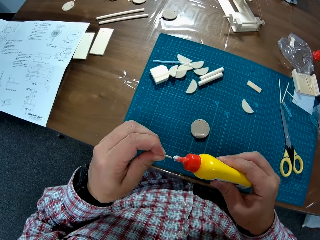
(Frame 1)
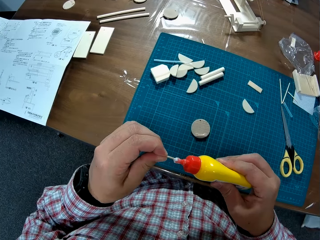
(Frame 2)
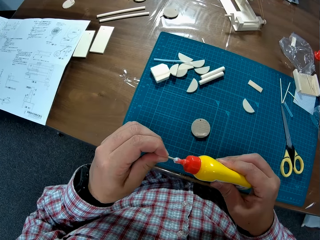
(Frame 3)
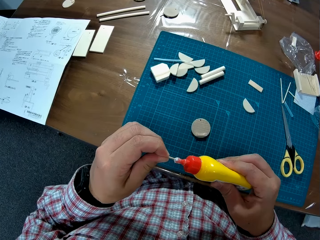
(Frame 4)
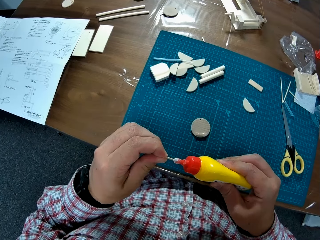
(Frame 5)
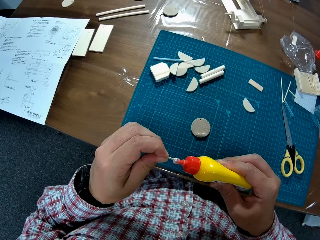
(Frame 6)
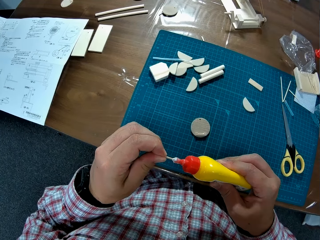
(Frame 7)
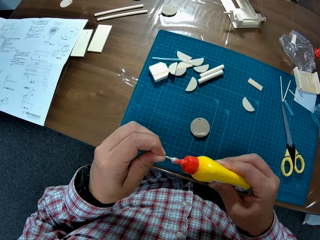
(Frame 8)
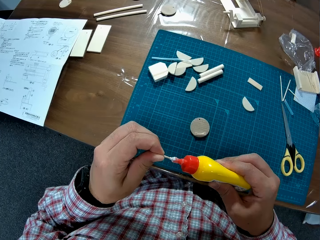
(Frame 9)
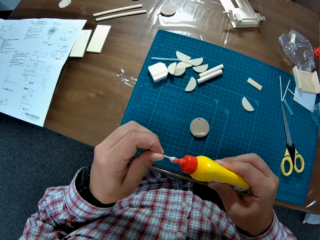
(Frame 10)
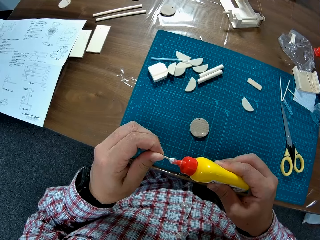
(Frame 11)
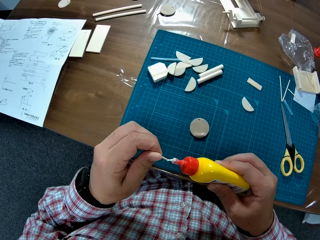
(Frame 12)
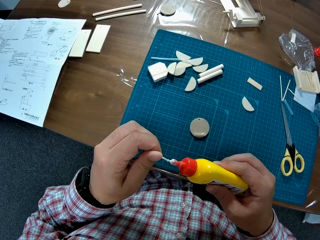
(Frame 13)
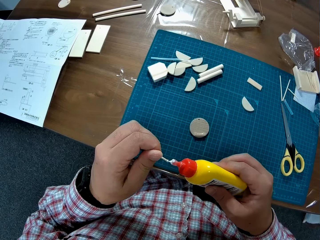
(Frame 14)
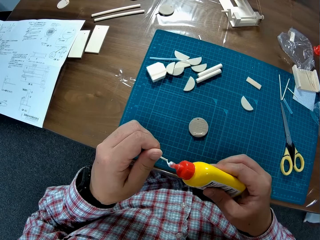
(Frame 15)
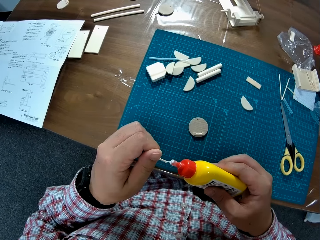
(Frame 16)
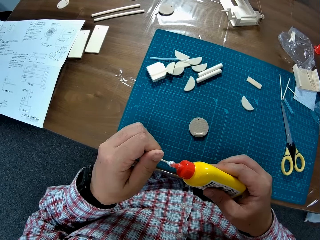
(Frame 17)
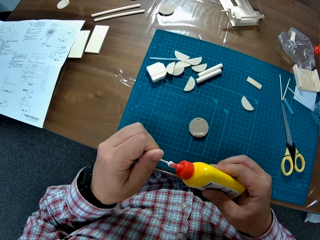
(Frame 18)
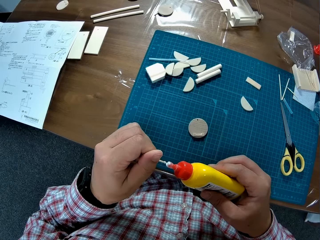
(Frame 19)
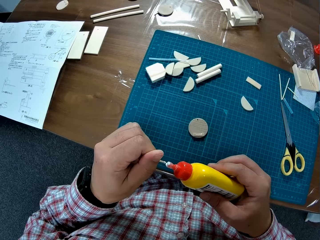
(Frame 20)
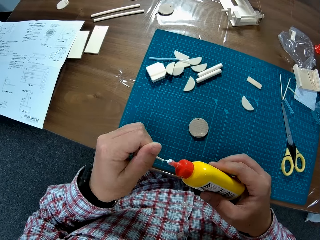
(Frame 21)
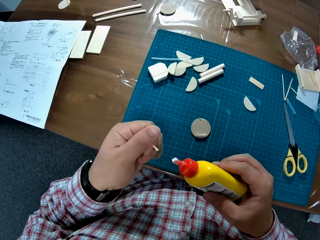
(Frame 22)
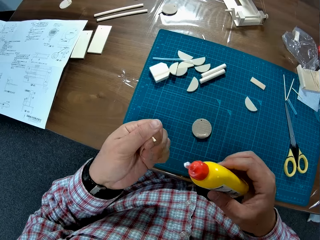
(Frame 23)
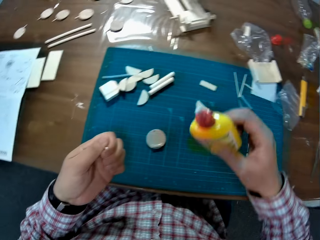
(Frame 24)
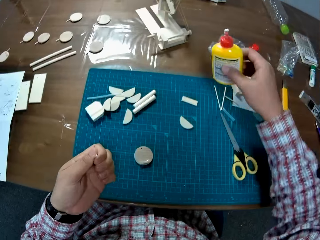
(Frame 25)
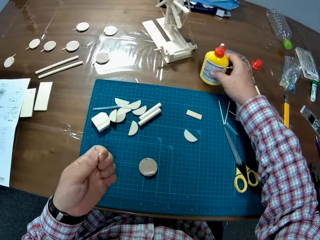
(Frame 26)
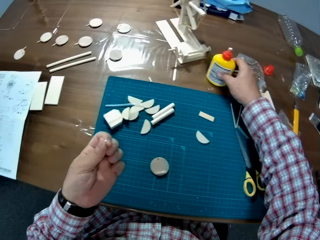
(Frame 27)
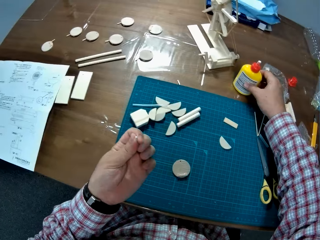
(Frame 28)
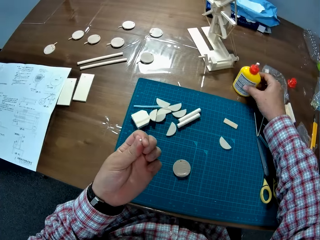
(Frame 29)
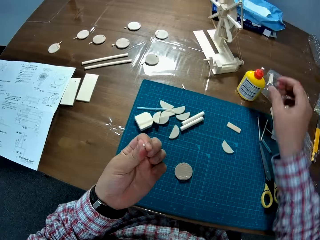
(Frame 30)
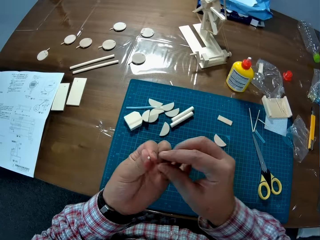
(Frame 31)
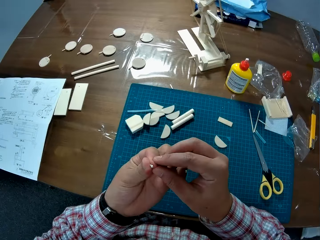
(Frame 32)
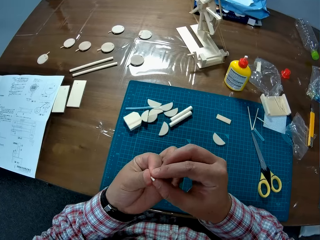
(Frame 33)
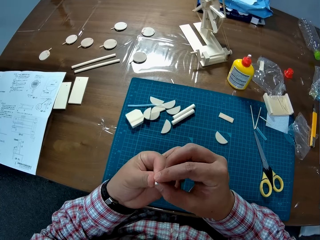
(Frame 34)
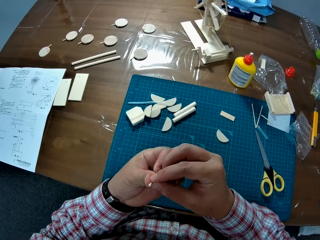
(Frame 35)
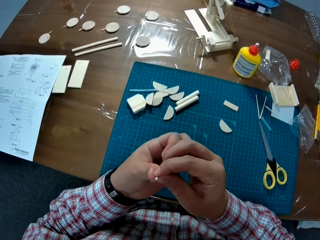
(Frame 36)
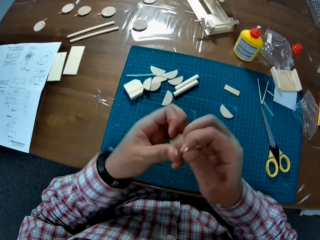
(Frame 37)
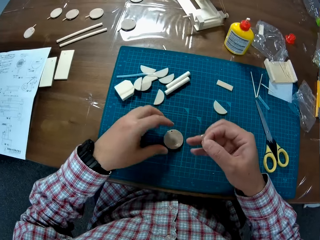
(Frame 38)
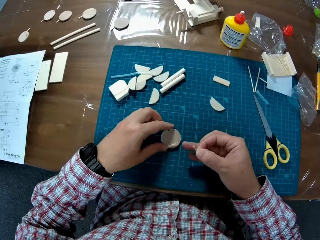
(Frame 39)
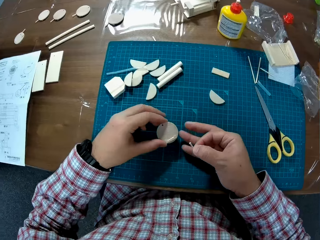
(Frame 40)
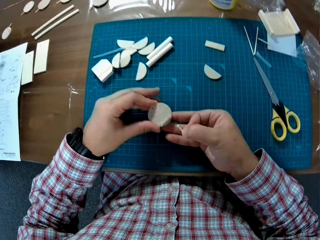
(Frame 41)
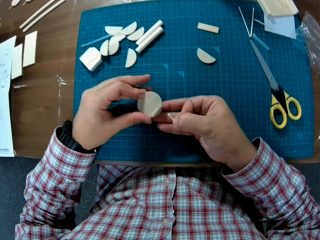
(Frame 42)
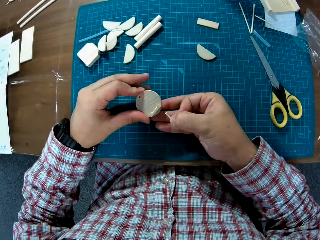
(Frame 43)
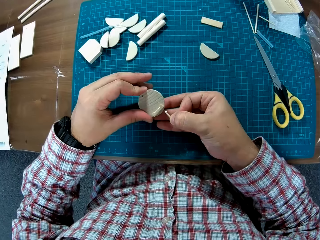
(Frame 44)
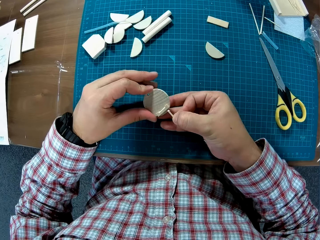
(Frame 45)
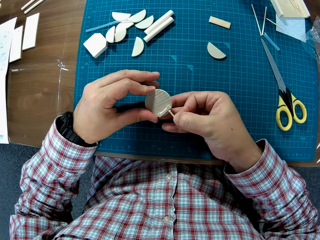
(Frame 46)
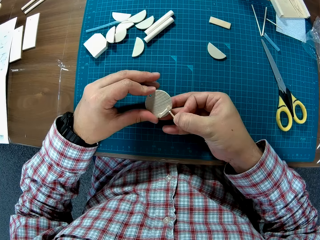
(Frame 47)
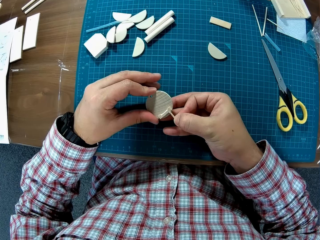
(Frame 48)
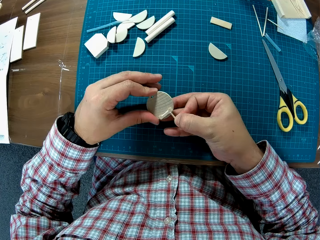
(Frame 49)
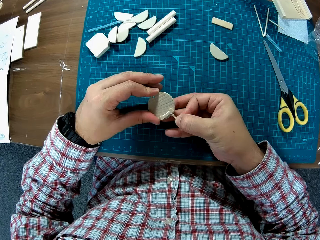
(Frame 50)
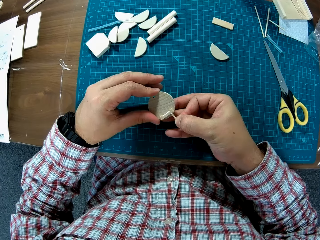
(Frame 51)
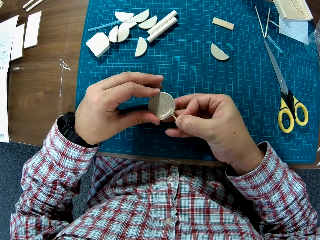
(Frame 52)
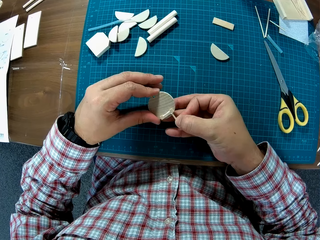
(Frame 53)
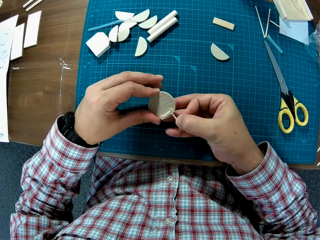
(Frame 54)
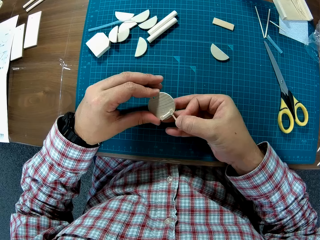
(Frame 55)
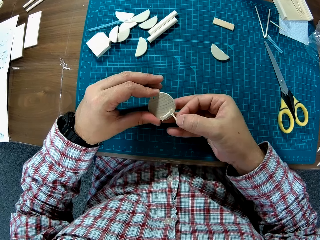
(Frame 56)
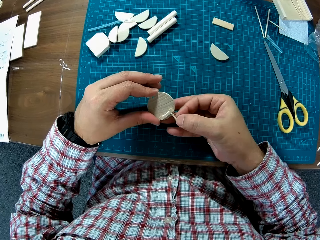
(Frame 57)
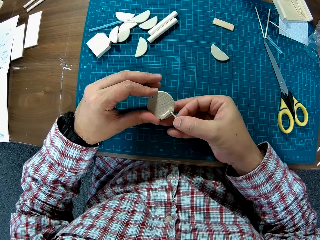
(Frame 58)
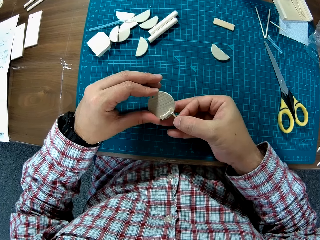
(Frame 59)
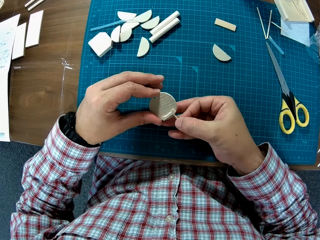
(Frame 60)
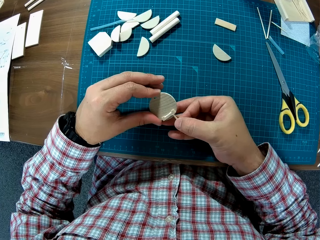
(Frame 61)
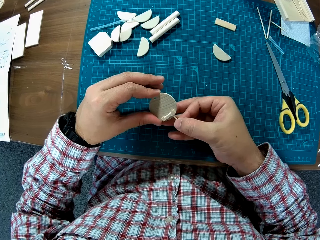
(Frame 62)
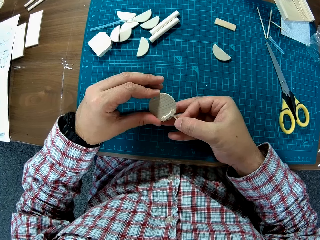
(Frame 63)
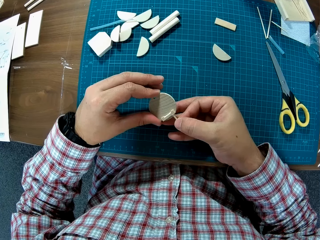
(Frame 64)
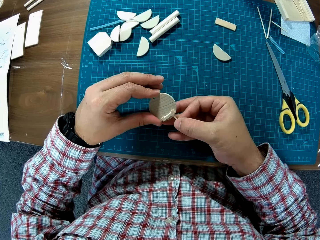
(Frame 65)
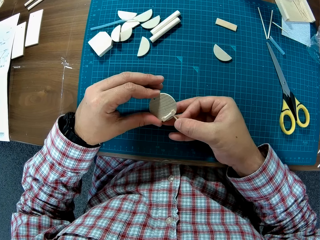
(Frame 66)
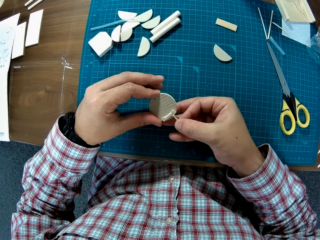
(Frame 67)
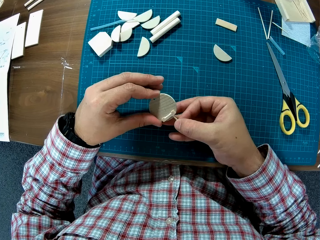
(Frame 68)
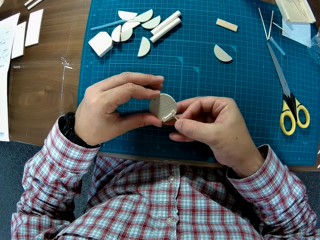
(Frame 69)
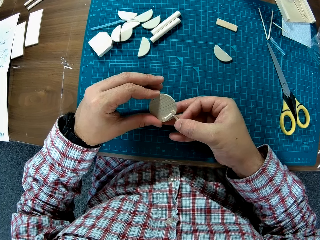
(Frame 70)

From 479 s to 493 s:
The camera wearer picks up the glue. They apply the glue on the rod. They place the glue on the table. They exchange the rod to the other hand. They pick up the circular plastic on the table. They insert the plastic tube into the circular tube.

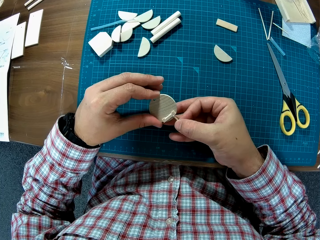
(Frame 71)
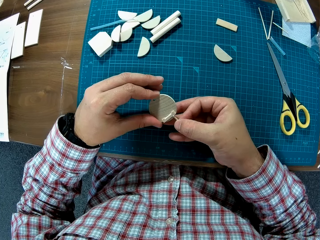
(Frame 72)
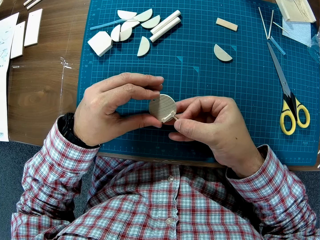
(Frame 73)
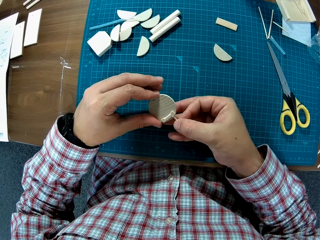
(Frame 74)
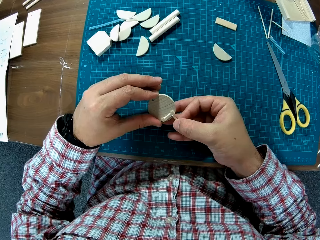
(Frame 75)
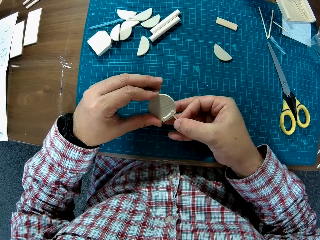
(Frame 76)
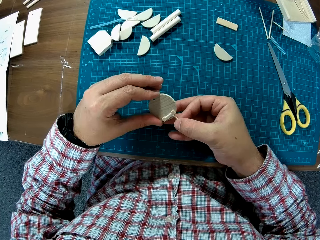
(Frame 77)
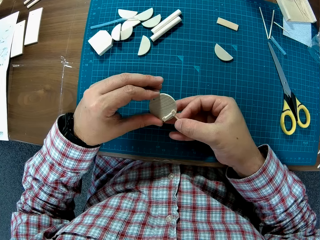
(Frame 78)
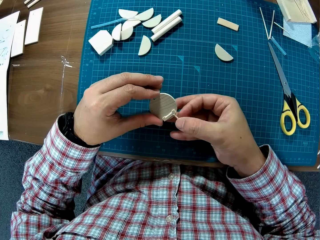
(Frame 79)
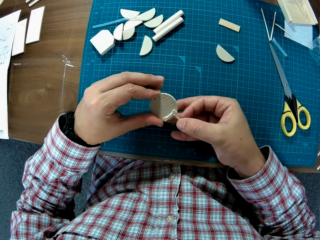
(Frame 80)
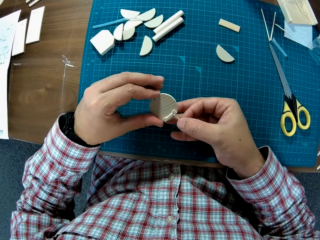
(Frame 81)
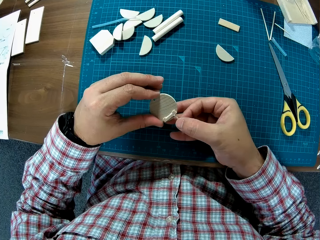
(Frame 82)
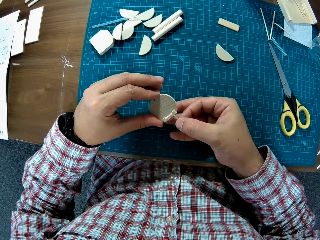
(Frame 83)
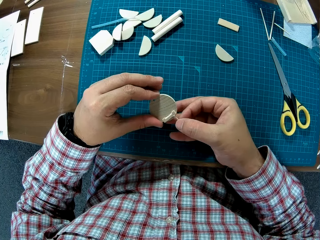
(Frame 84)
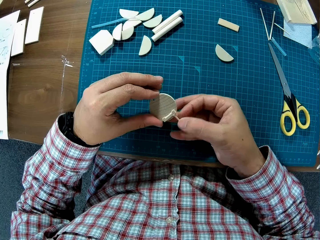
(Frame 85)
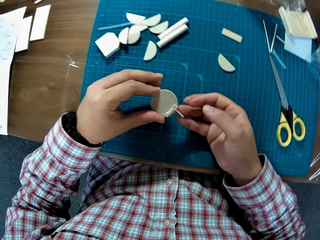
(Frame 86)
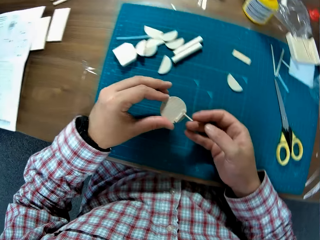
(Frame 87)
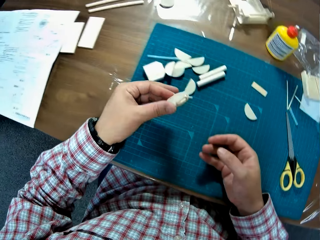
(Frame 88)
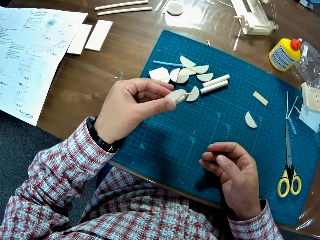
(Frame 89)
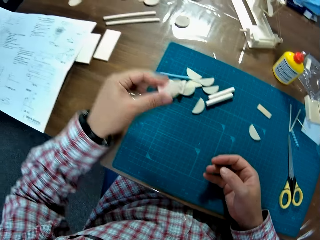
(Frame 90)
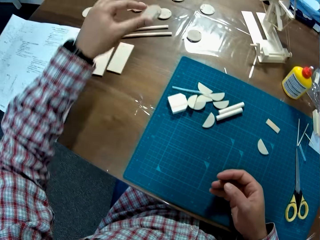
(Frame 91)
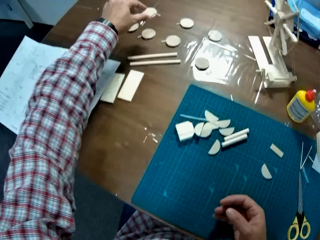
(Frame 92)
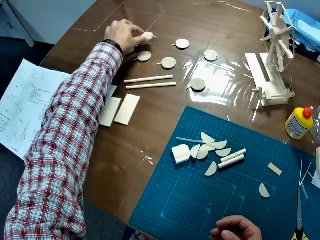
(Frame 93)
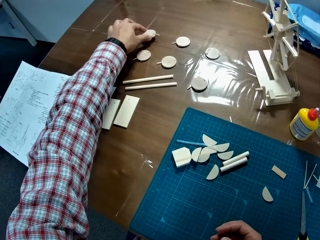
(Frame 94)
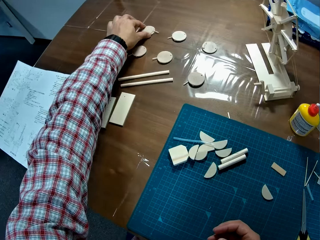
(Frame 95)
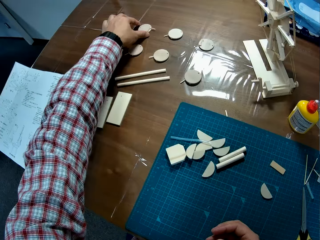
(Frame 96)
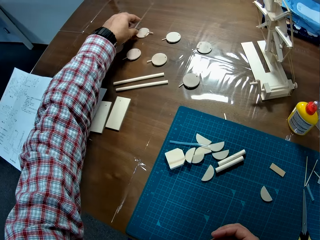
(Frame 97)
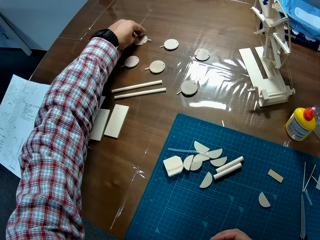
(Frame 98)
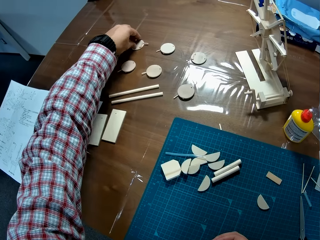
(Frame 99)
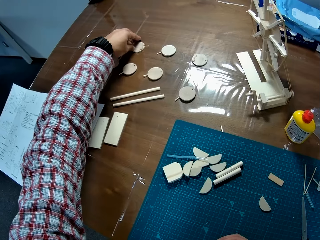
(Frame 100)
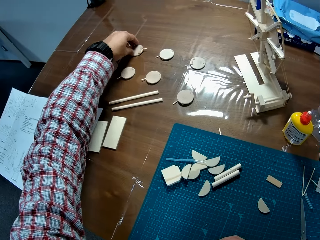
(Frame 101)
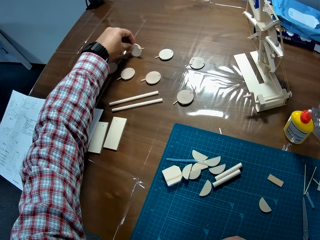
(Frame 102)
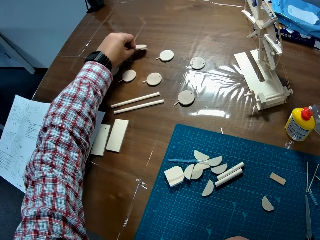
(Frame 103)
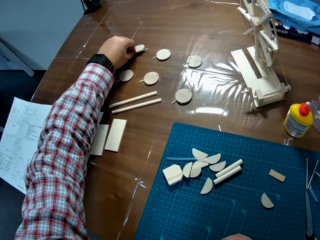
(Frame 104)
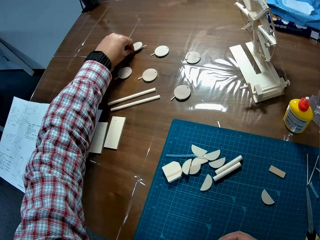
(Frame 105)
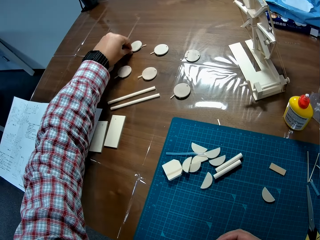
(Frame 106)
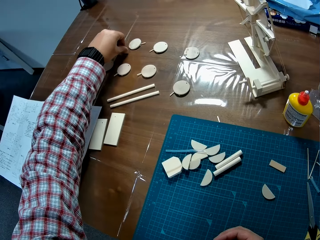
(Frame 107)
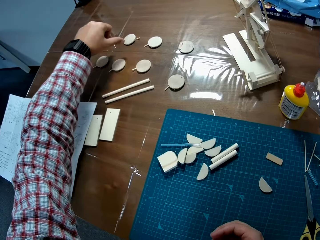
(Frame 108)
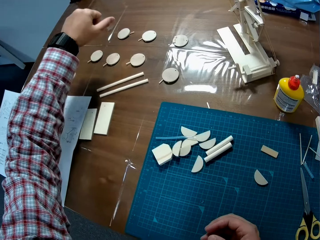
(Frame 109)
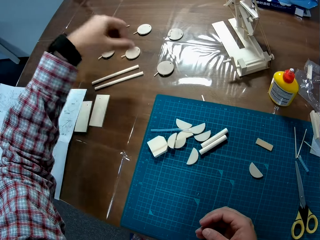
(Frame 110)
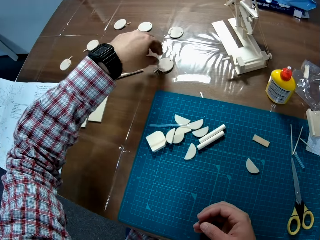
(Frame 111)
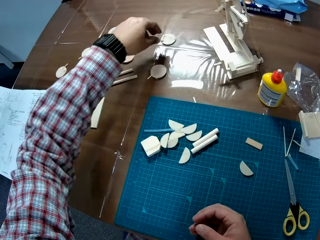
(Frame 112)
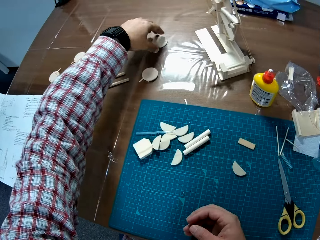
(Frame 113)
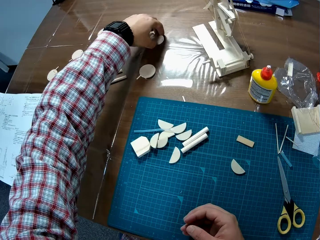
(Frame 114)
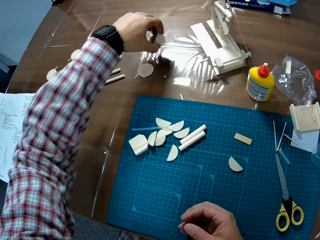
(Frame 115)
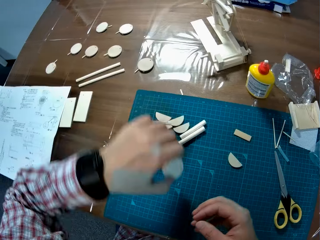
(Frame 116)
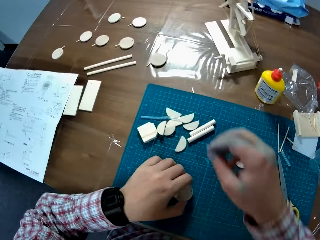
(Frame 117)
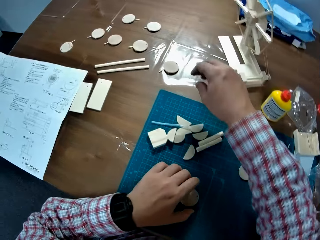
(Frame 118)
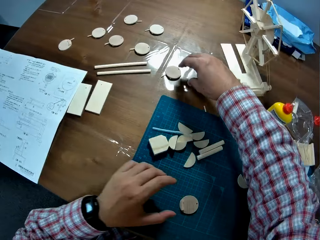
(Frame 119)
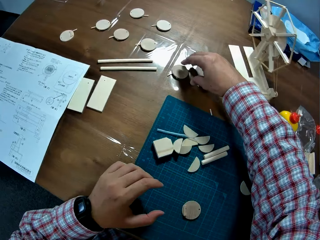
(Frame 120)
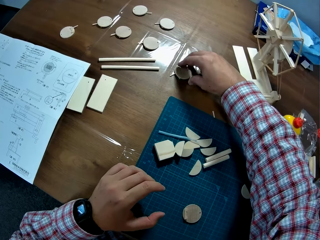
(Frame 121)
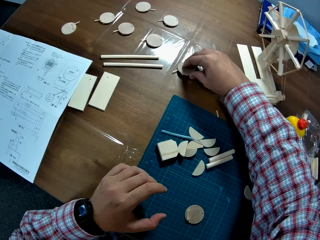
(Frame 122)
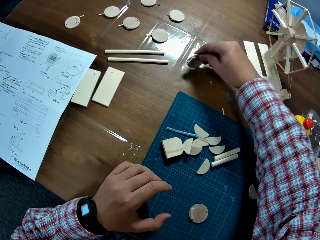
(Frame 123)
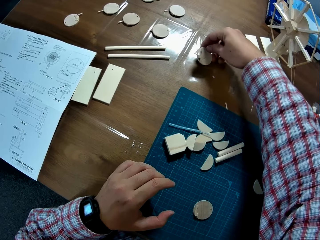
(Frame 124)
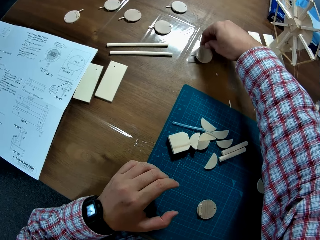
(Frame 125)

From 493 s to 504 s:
The camera wearer drops the joined plastic on the table. They pick up a plastic on the table and drop the plastic on the table. They turn over the plastic on the table.
